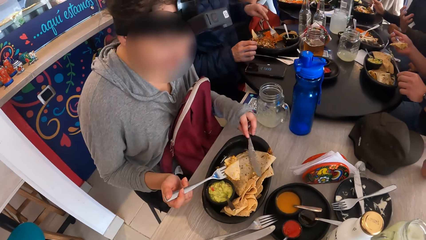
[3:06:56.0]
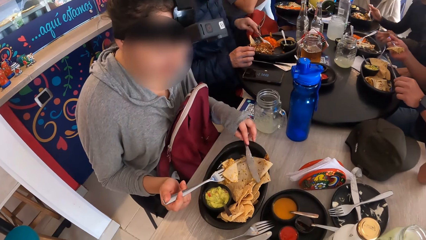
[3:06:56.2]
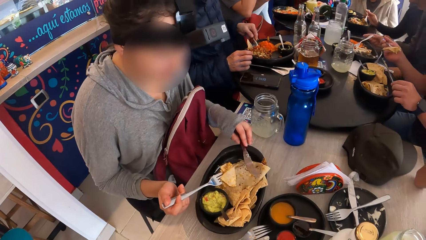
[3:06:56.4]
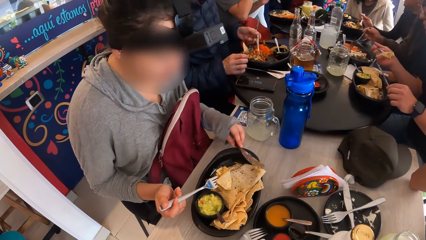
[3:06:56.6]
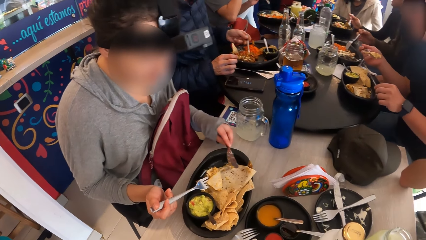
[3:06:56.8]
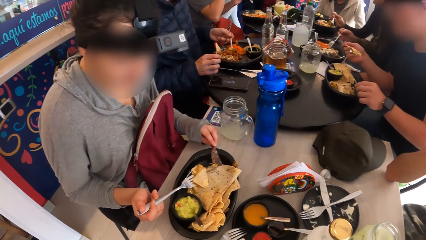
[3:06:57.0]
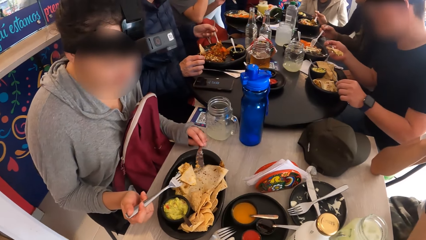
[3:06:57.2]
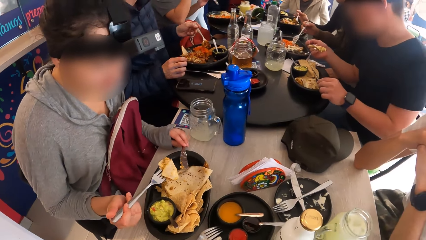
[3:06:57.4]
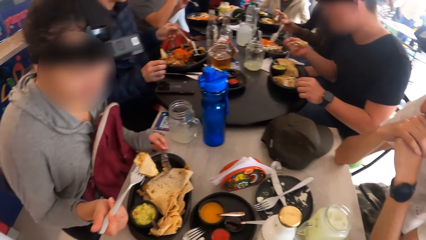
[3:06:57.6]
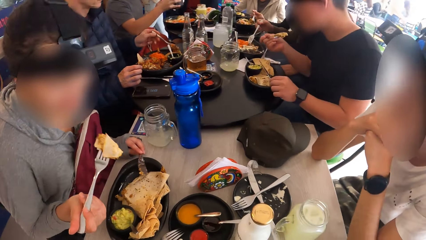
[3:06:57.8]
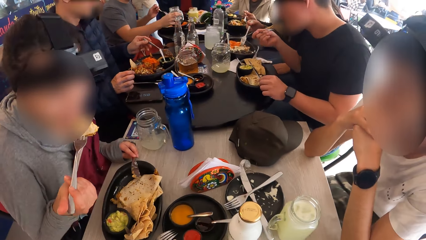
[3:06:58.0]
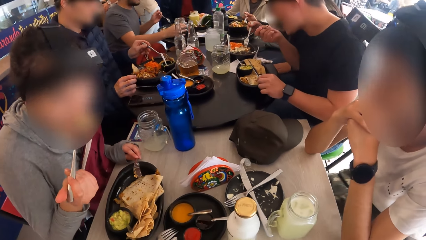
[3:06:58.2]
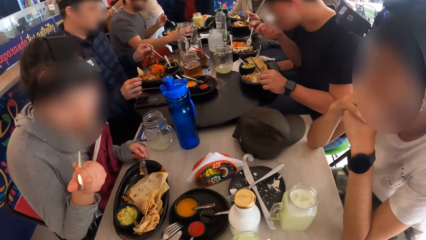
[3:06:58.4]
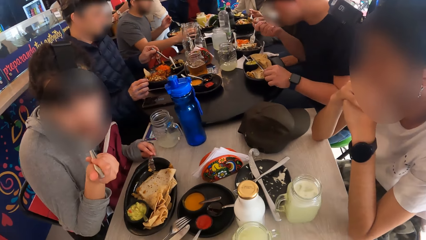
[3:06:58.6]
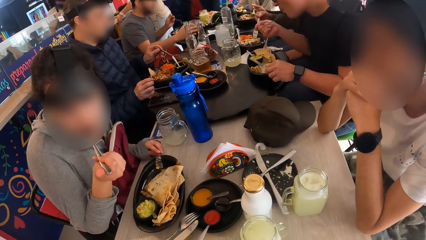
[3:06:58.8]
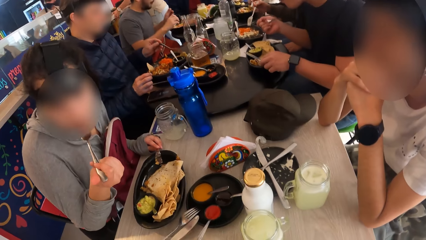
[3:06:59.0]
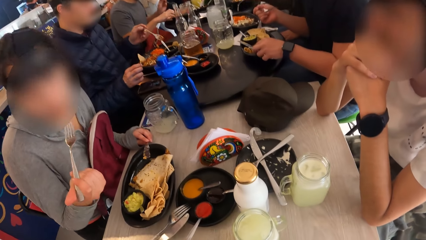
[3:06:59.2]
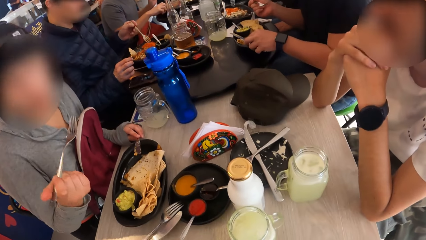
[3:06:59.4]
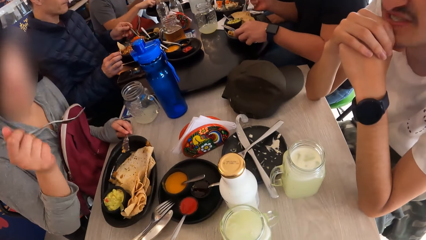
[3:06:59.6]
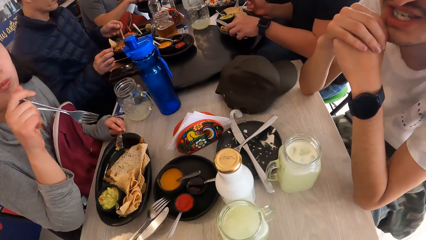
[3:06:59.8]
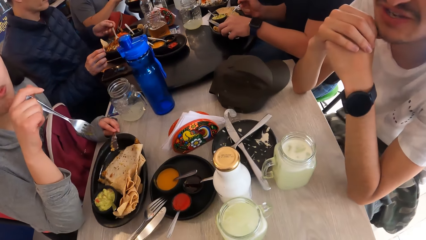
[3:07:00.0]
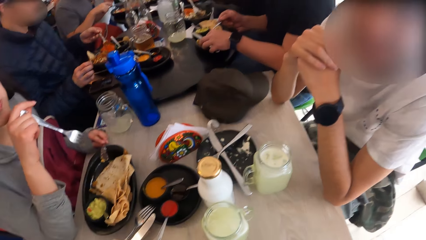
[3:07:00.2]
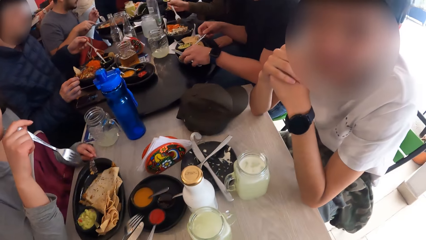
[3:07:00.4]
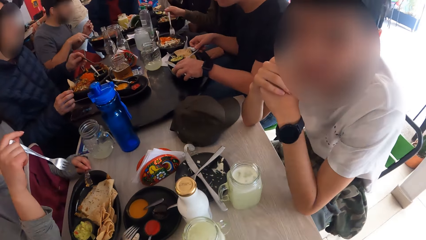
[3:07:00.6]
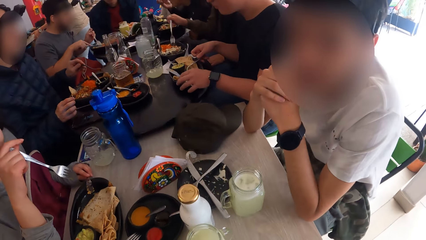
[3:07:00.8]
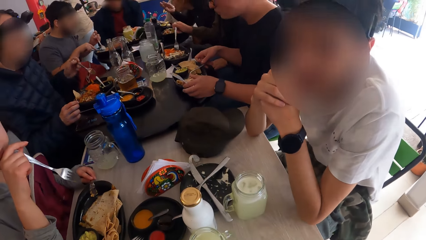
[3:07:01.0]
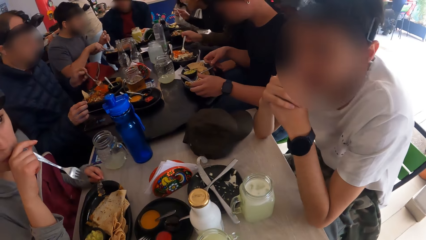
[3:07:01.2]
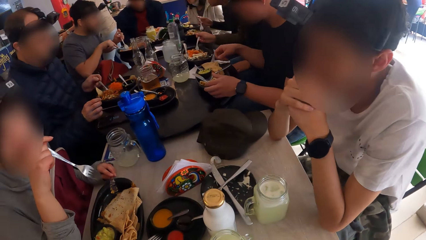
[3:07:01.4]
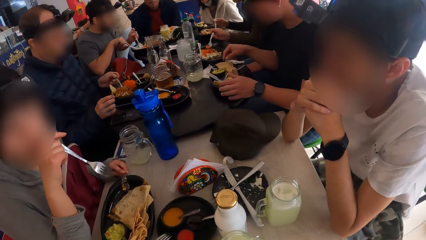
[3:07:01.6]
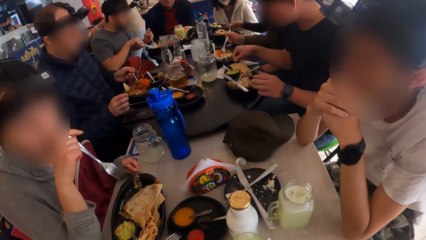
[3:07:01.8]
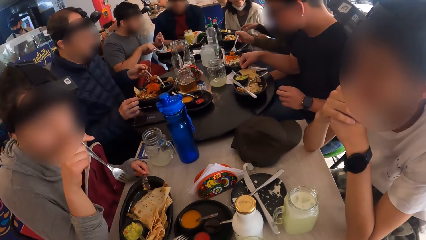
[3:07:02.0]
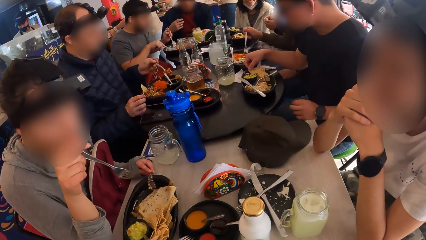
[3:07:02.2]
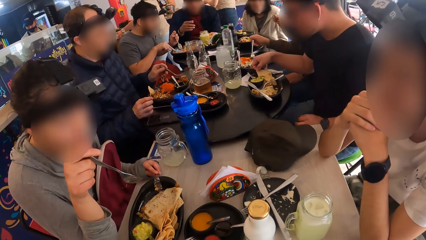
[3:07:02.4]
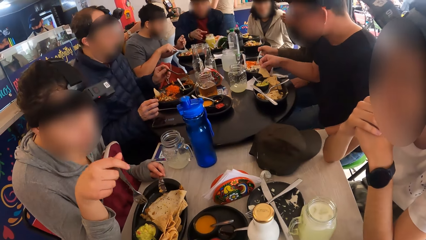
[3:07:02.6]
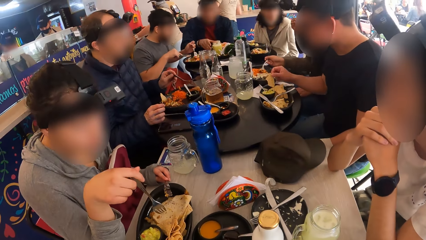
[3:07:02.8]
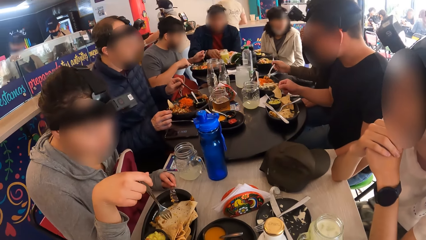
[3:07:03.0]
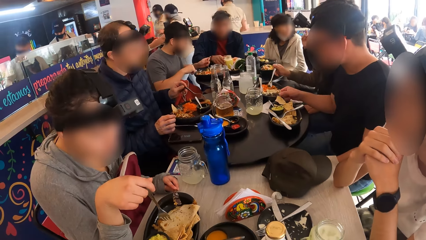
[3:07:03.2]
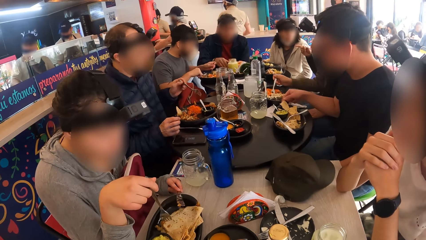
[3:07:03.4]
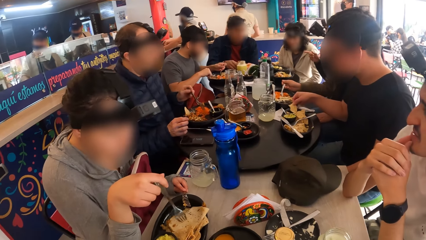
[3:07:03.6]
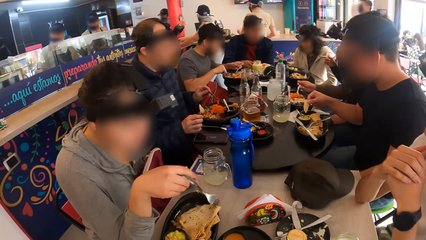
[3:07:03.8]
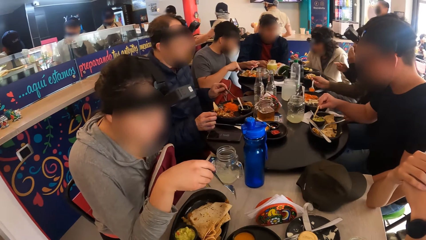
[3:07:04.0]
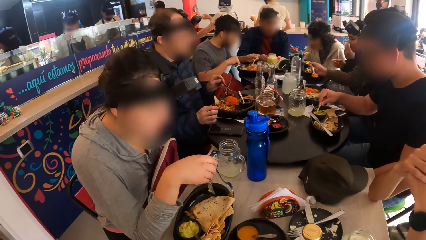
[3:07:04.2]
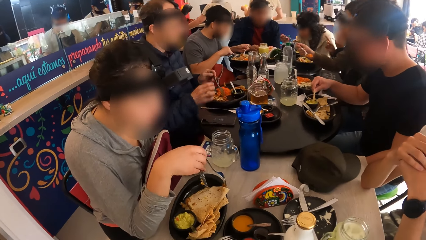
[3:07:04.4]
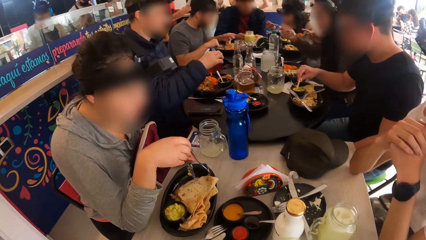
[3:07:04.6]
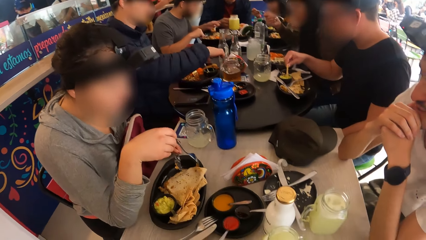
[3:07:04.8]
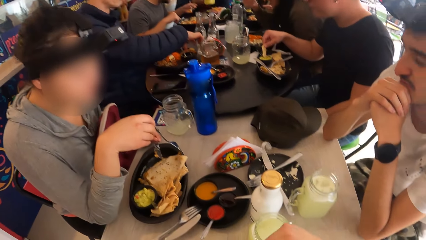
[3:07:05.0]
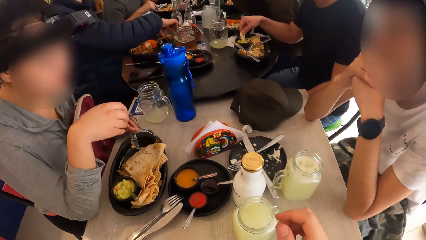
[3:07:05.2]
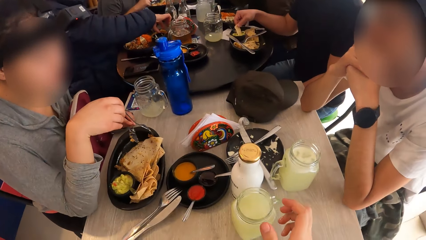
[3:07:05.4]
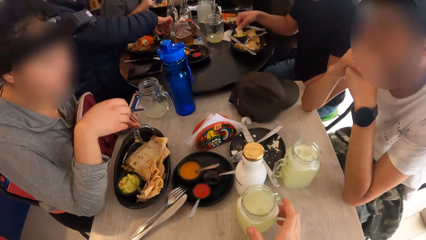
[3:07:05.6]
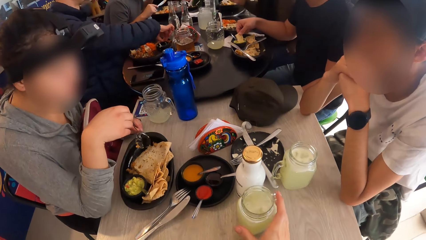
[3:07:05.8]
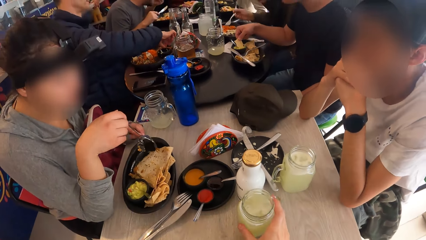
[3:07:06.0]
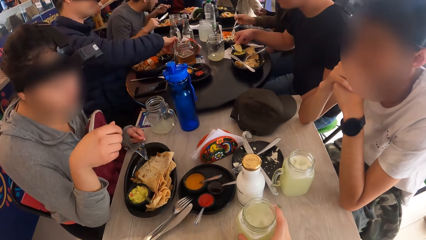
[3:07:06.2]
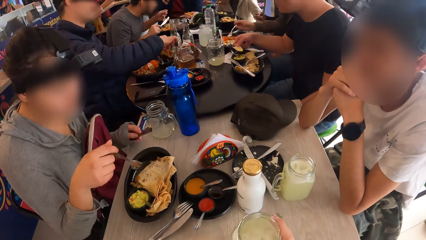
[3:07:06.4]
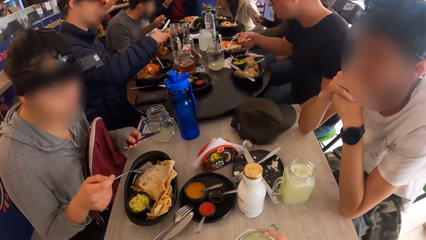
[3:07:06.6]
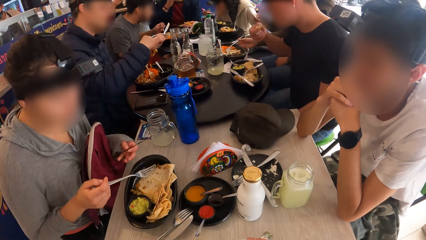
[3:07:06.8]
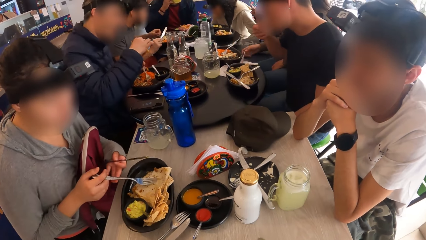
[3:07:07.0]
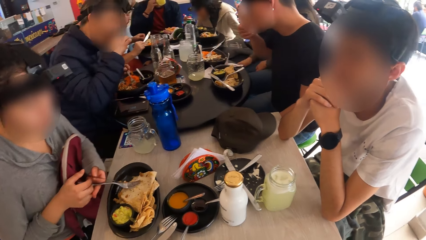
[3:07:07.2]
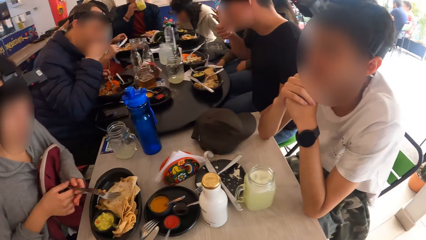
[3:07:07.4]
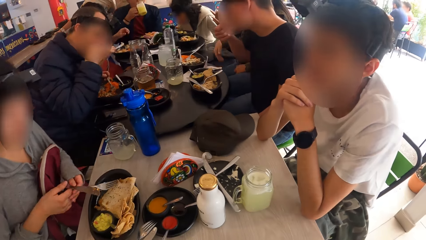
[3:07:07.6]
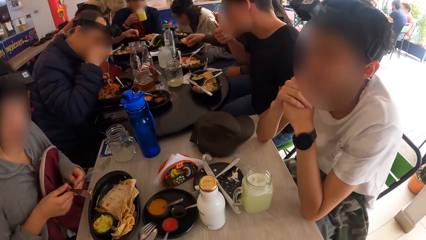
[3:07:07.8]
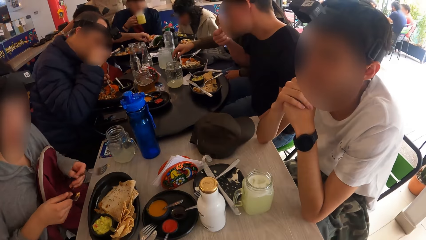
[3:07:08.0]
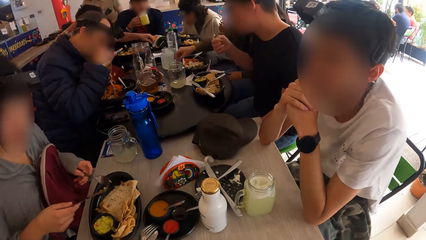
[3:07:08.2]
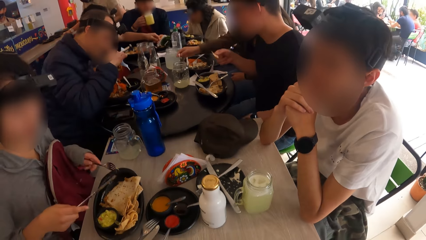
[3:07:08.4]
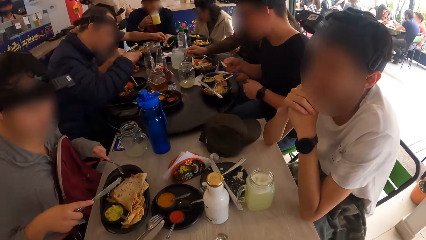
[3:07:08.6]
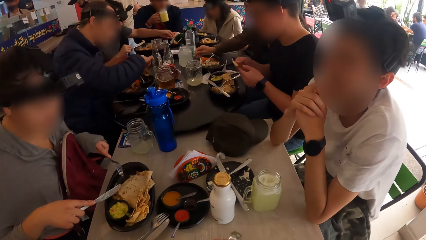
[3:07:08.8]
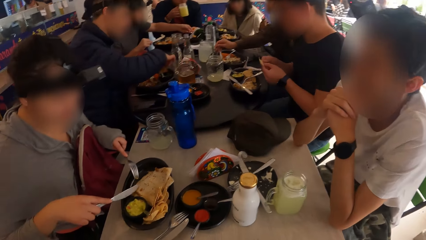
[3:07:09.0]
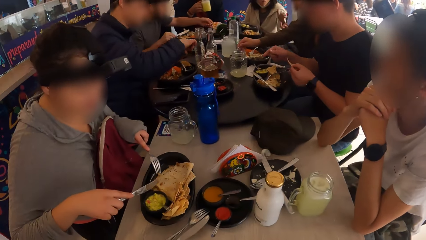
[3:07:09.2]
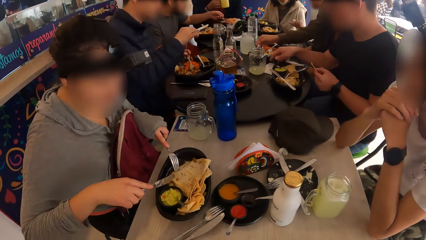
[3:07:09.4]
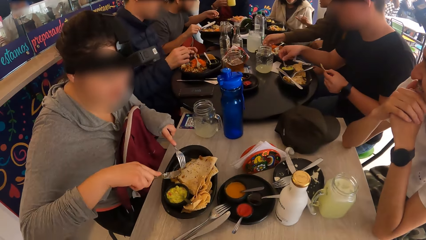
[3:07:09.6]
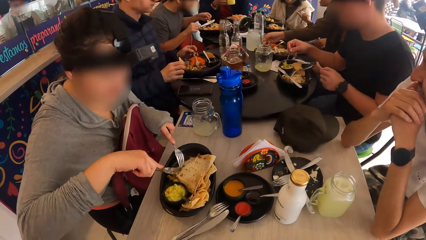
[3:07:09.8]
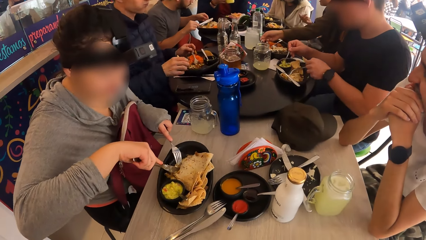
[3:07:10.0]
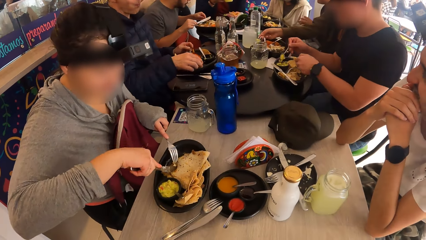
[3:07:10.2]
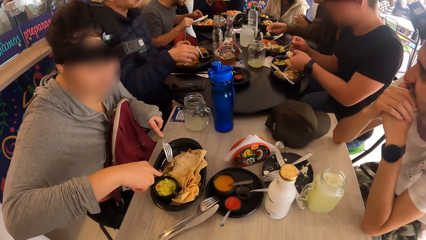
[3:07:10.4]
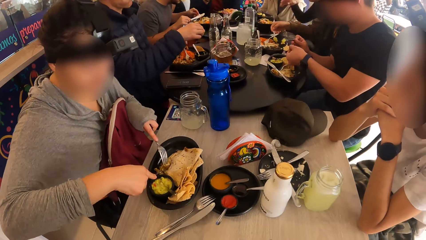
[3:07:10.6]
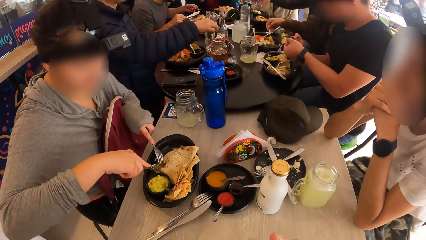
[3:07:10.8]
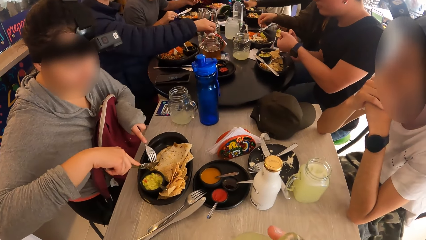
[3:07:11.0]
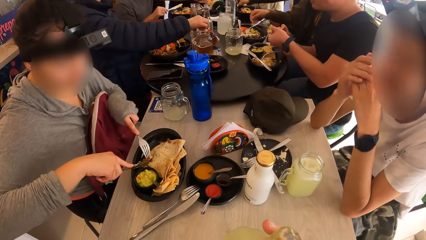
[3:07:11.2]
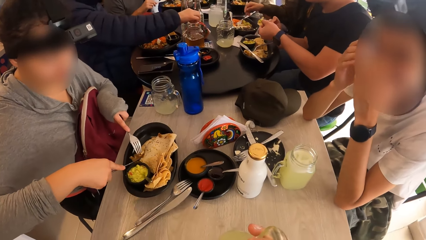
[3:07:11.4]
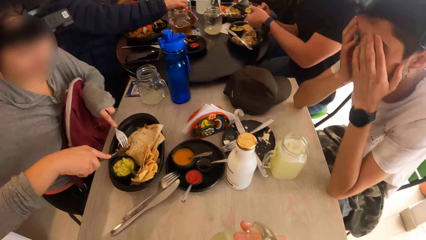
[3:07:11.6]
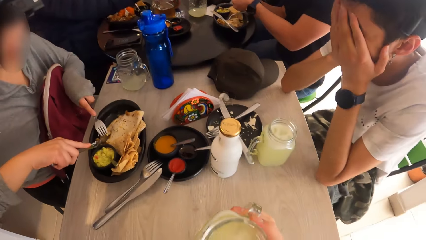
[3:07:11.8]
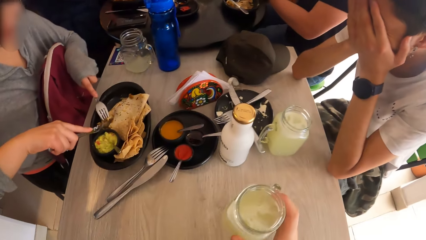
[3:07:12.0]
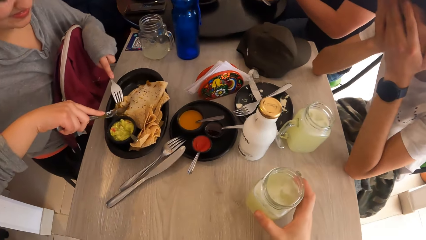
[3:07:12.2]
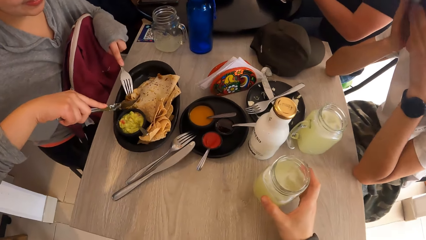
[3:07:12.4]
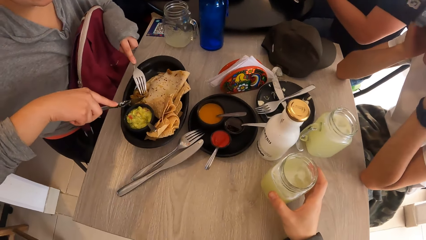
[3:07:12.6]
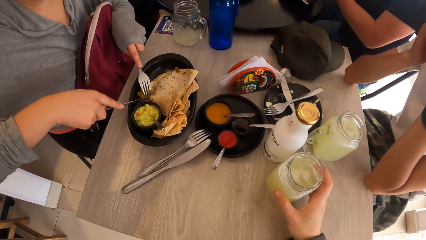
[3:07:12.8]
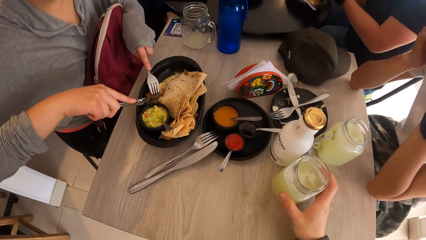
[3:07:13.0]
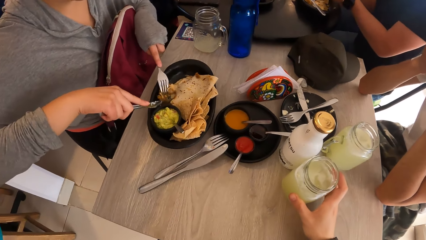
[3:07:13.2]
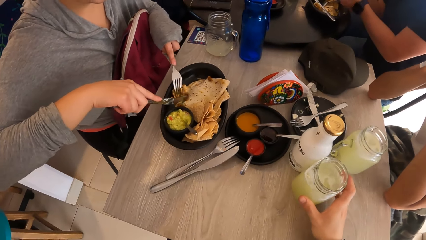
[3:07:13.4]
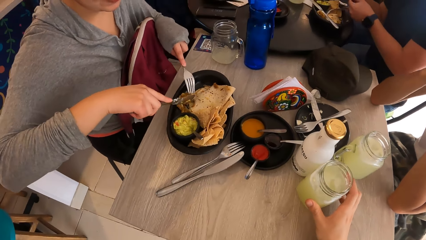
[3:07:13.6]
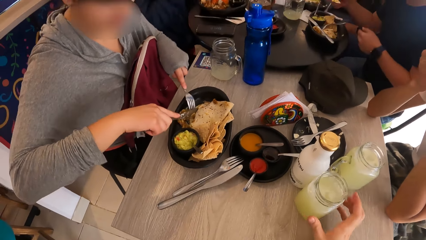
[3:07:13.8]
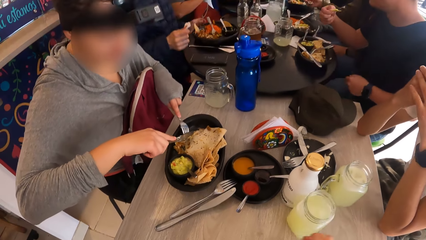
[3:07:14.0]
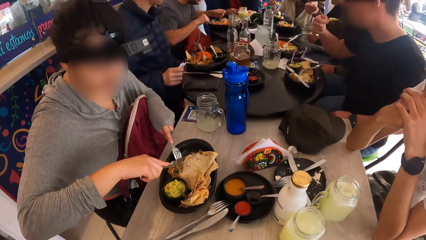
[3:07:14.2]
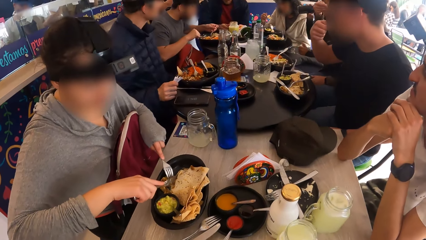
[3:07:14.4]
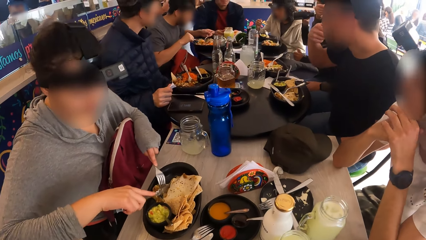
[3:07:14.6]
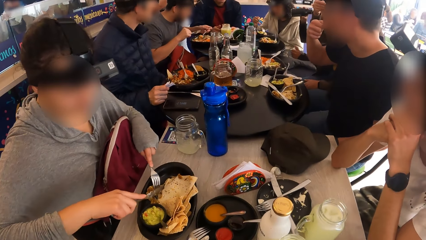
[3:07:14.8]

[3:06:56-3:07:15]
The first woman eats the flat bread from the plate with the fork in her left hand. The fourth man places the cup in his left hand on the table. The first man drops the fork and the knife in both hands in the plate. The camera wearer looks around the room. The first man eats from the plate with his right hand. The first woman holds the fork. The third man picks up a pancake from his plate with his right hand. The camera wearer picks up the cup on the table with his right hand. The third man eats from the pancake in his right hand. The camera wearer drinks from the cup in his right hand. The first woman swaps the fork and the knife in both hands, holds the fork, and cuts the pancake in the plate with the fork and knife in both hands. The camera wearer drops the cup in his right hand on the table. The first woman places the glass on the table and cuts the flat bread.
